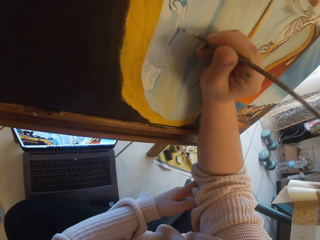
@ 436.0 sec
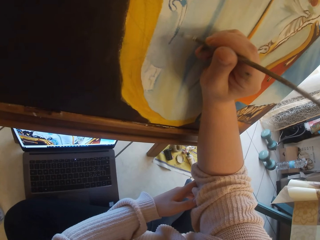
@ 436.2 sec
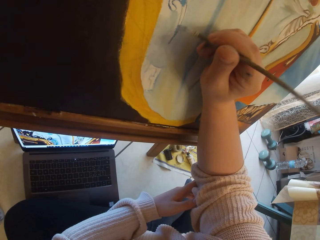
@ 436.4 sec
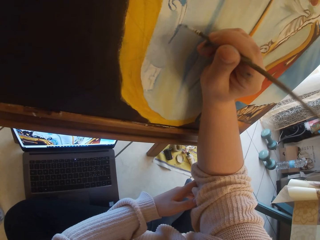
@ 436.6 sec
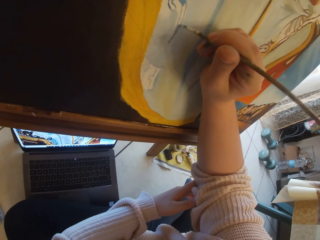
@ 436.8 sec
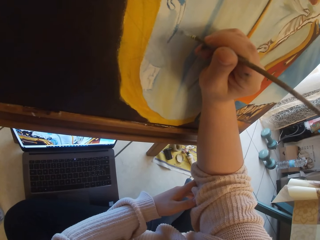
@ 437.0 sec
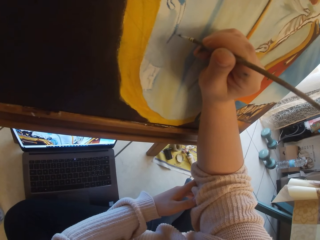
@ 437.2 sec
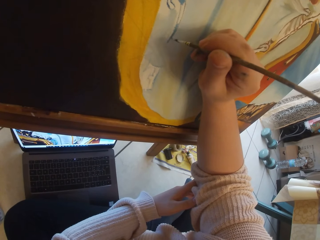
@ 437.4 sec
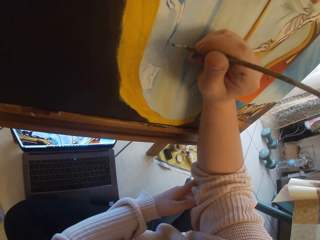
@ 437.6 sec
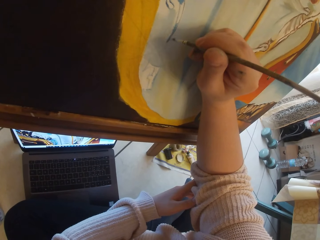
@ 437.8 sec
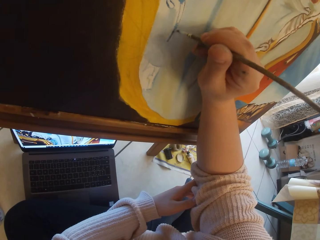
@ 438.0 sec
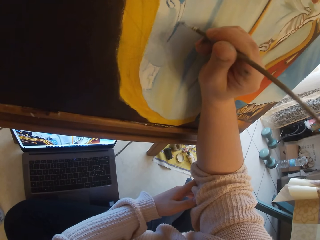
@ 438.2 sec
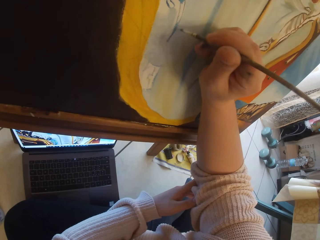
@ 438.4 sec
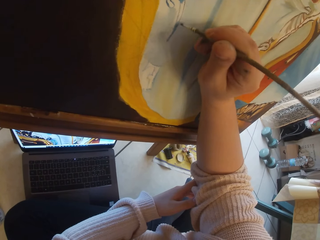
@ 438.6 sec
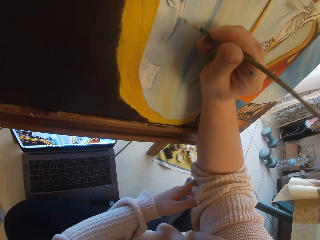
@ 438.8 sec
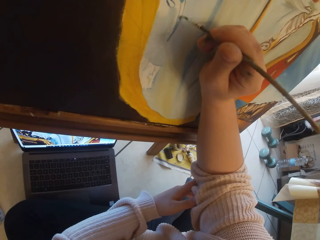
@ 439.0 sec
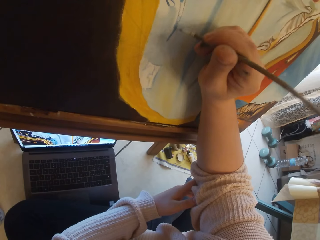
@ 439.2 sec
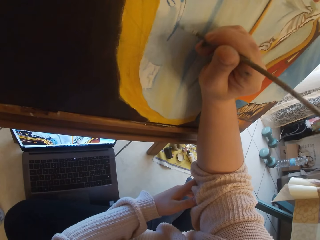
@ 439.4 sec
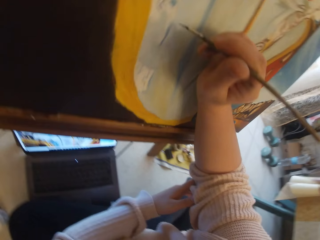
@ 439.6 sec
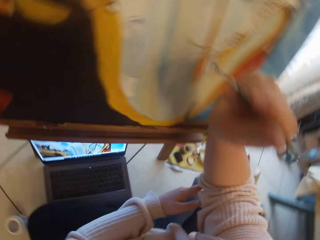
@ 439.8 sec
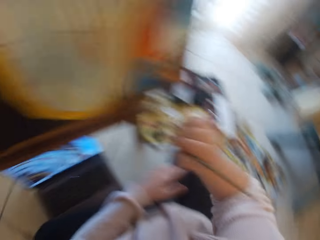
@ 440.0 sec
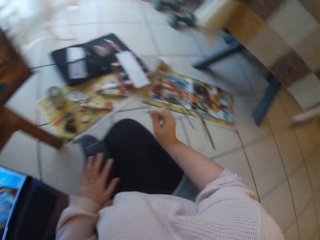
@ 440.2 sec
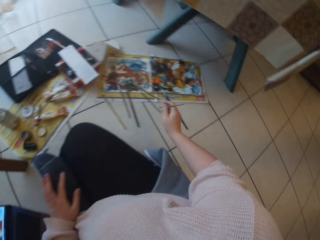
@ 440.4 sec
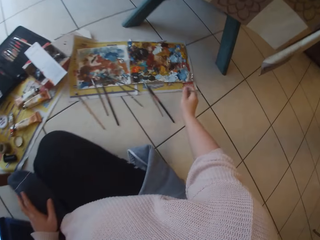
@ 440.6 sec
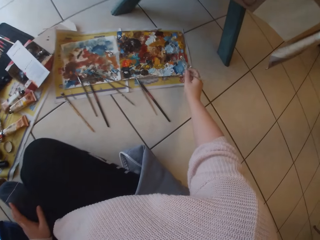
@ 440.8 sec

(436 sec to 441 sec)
The camera wearer removes the paint brush from the painting.

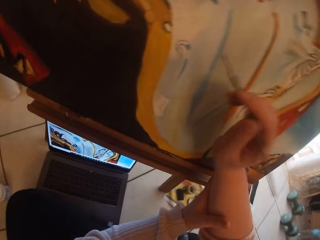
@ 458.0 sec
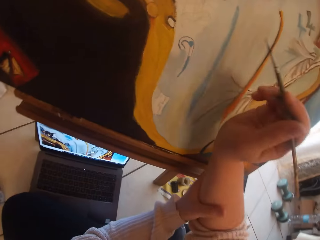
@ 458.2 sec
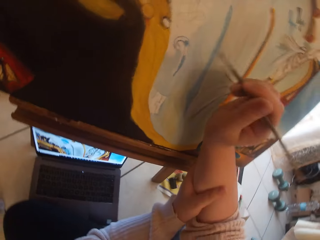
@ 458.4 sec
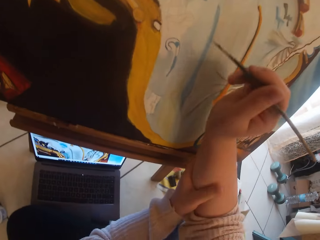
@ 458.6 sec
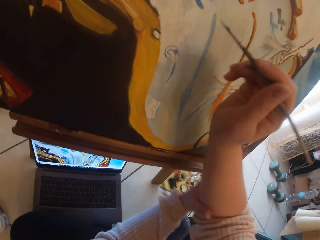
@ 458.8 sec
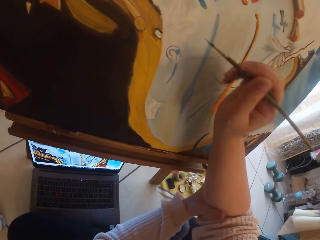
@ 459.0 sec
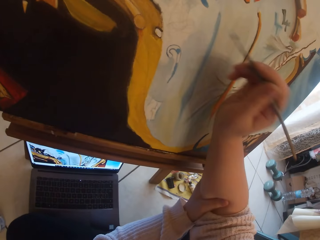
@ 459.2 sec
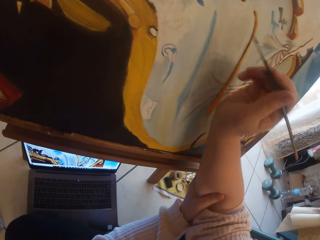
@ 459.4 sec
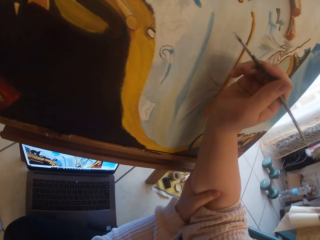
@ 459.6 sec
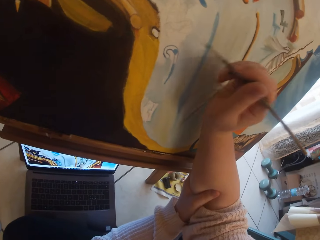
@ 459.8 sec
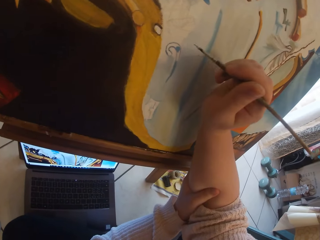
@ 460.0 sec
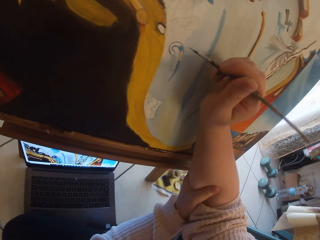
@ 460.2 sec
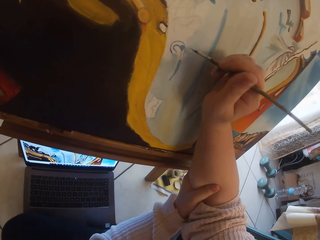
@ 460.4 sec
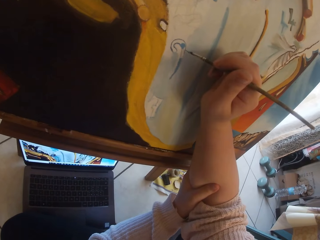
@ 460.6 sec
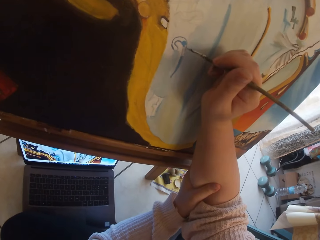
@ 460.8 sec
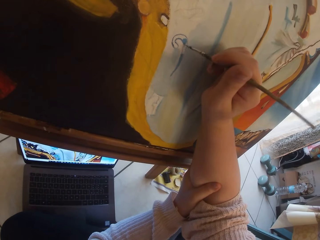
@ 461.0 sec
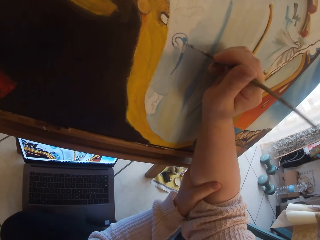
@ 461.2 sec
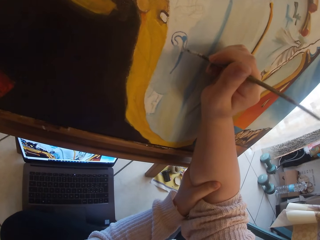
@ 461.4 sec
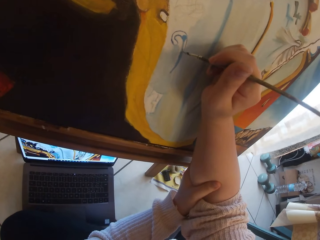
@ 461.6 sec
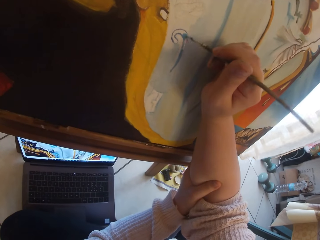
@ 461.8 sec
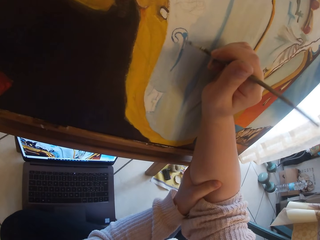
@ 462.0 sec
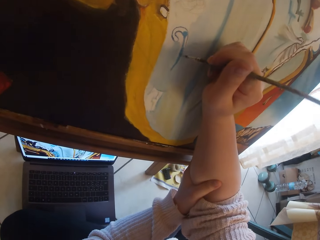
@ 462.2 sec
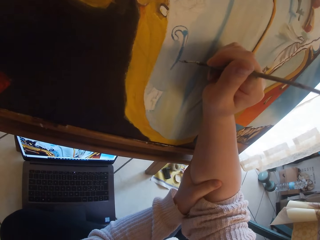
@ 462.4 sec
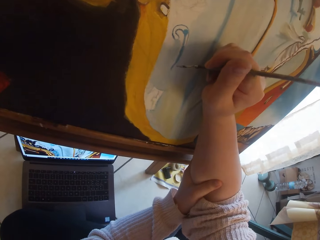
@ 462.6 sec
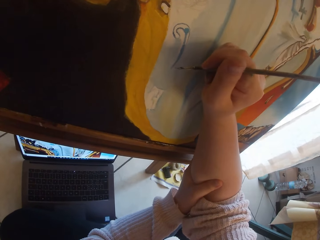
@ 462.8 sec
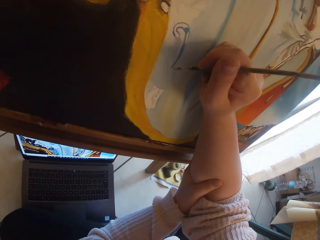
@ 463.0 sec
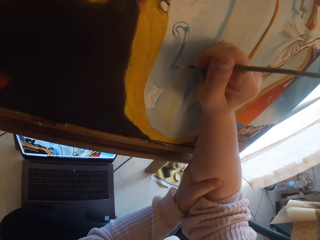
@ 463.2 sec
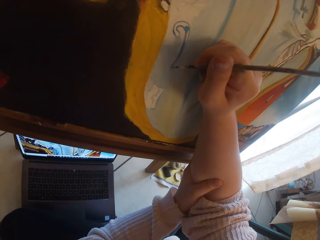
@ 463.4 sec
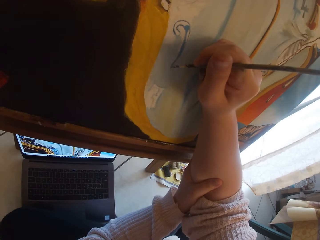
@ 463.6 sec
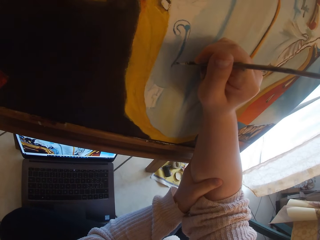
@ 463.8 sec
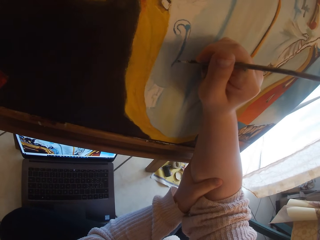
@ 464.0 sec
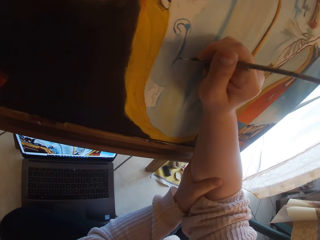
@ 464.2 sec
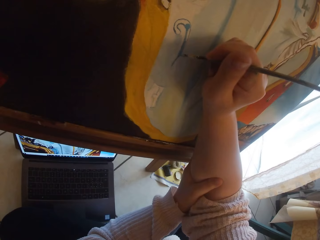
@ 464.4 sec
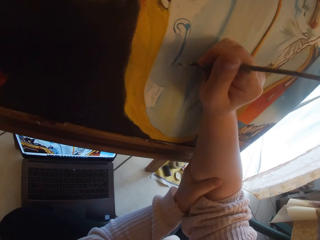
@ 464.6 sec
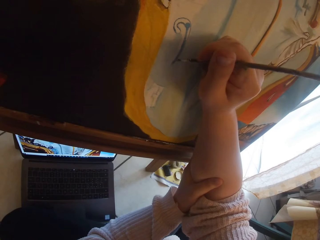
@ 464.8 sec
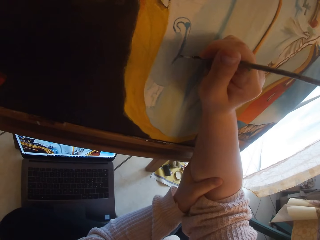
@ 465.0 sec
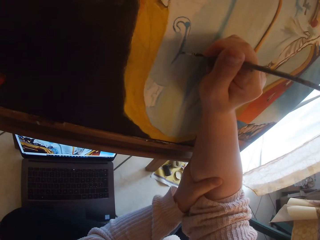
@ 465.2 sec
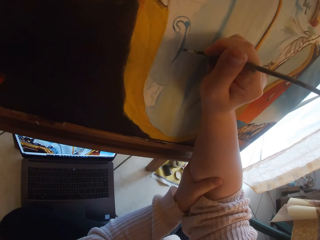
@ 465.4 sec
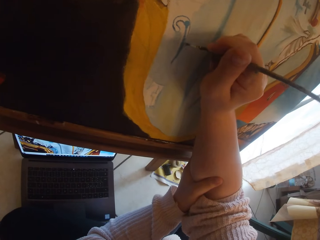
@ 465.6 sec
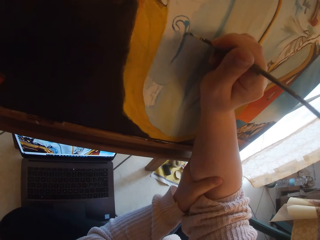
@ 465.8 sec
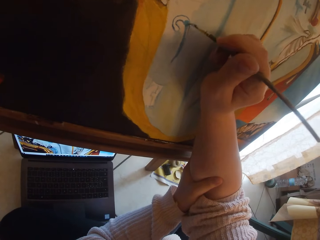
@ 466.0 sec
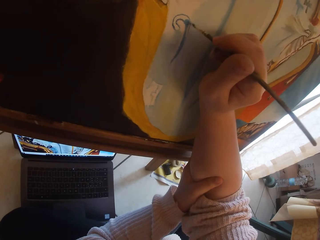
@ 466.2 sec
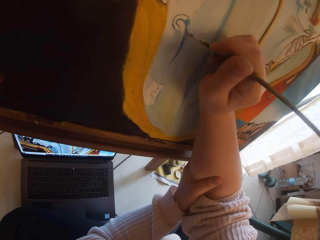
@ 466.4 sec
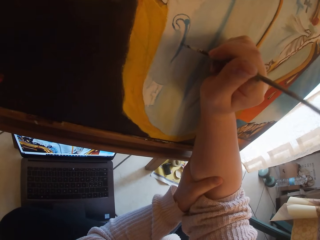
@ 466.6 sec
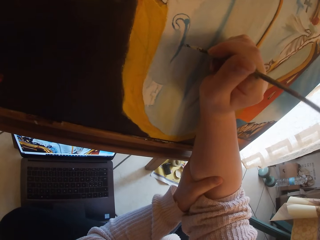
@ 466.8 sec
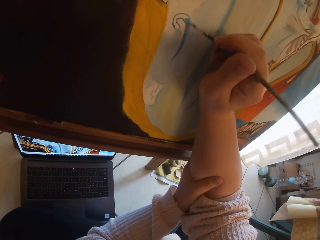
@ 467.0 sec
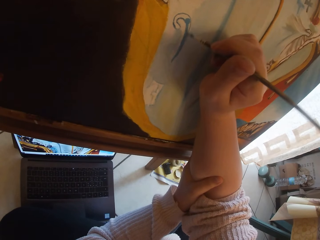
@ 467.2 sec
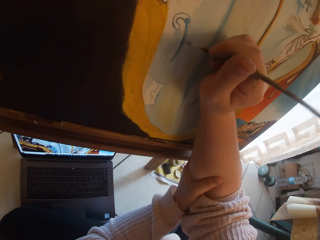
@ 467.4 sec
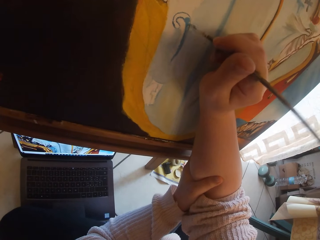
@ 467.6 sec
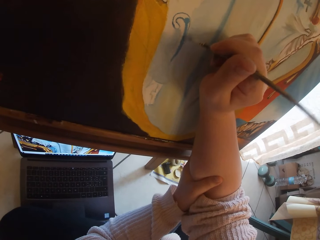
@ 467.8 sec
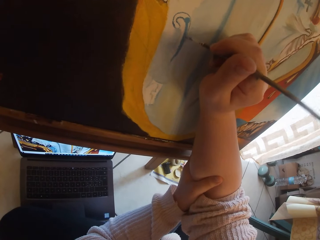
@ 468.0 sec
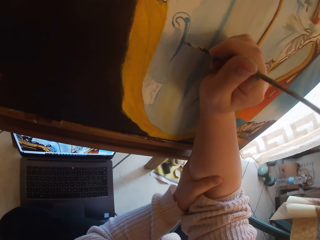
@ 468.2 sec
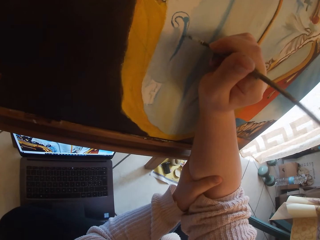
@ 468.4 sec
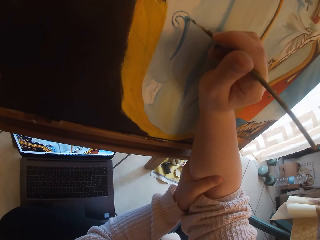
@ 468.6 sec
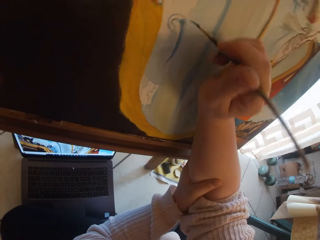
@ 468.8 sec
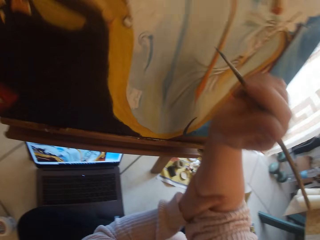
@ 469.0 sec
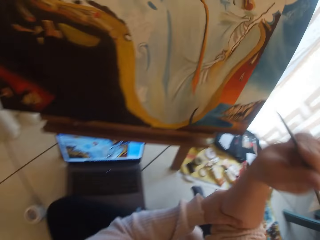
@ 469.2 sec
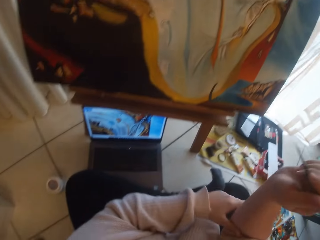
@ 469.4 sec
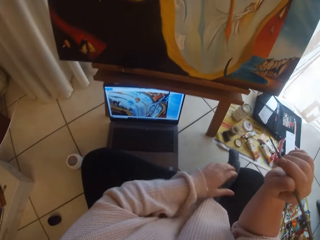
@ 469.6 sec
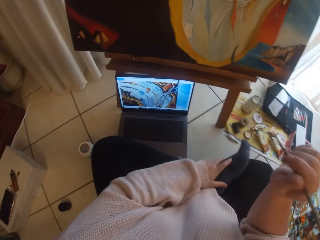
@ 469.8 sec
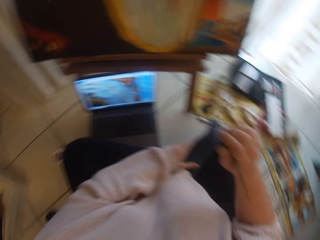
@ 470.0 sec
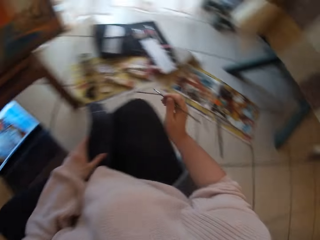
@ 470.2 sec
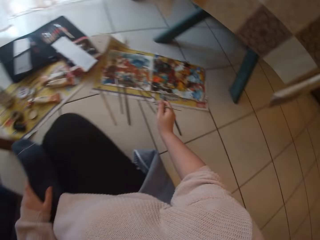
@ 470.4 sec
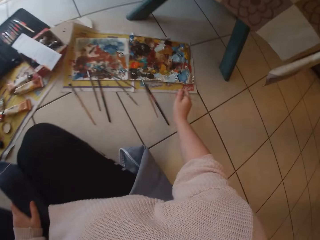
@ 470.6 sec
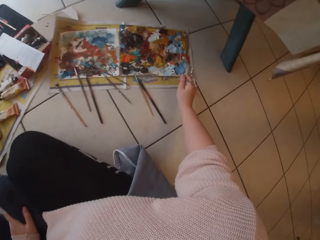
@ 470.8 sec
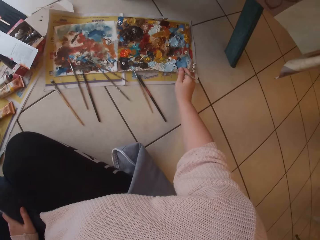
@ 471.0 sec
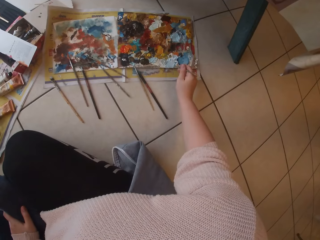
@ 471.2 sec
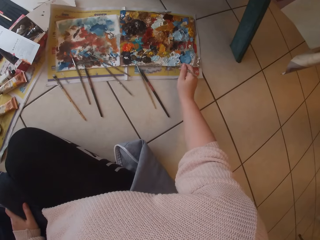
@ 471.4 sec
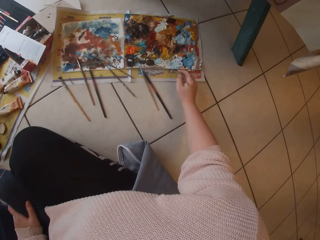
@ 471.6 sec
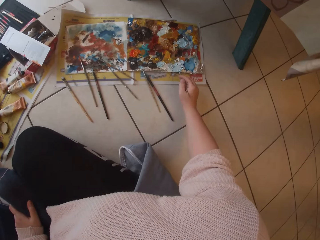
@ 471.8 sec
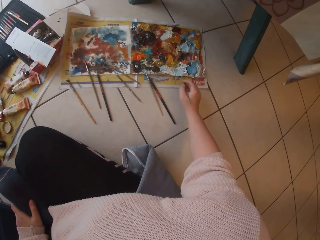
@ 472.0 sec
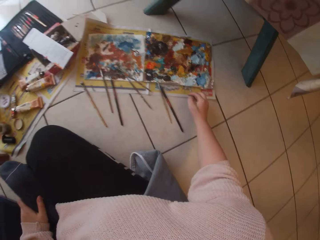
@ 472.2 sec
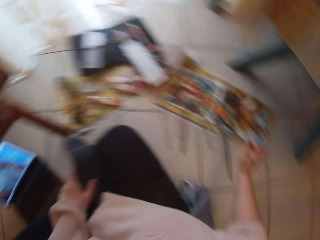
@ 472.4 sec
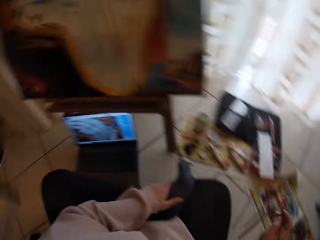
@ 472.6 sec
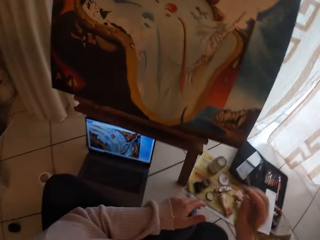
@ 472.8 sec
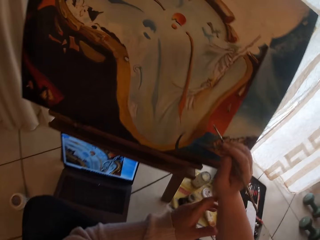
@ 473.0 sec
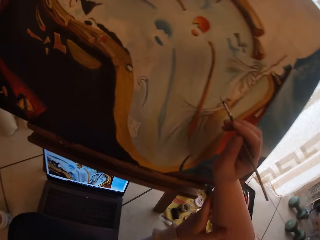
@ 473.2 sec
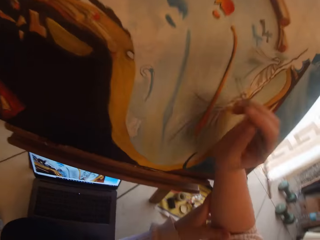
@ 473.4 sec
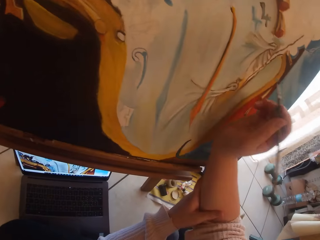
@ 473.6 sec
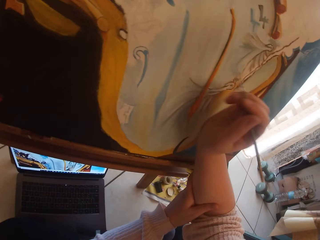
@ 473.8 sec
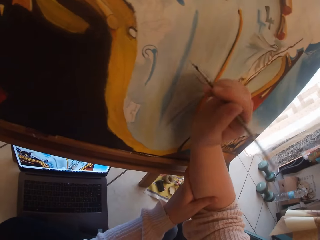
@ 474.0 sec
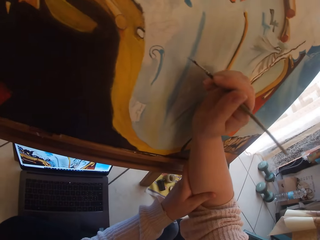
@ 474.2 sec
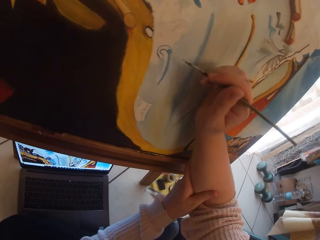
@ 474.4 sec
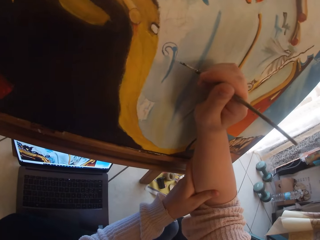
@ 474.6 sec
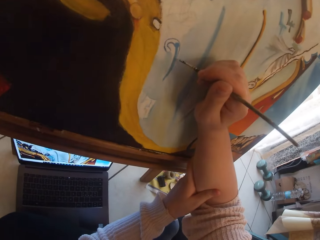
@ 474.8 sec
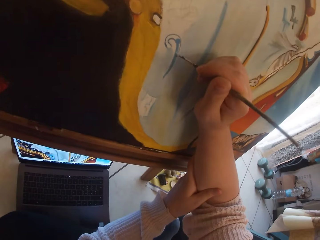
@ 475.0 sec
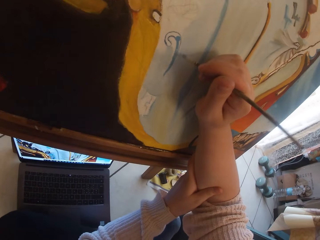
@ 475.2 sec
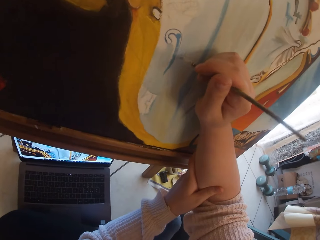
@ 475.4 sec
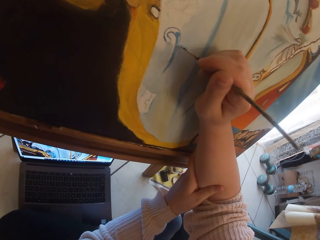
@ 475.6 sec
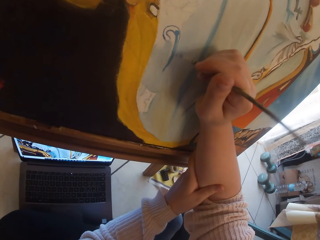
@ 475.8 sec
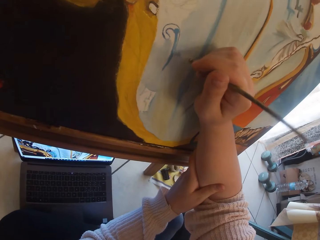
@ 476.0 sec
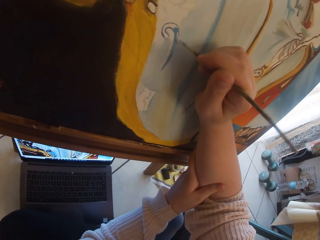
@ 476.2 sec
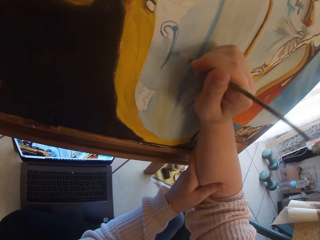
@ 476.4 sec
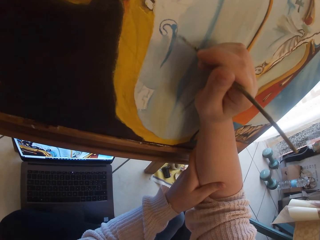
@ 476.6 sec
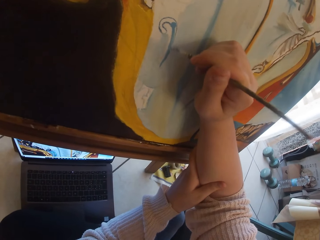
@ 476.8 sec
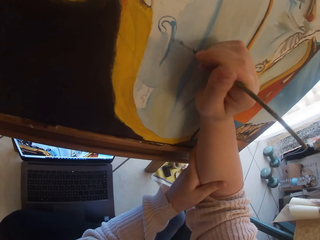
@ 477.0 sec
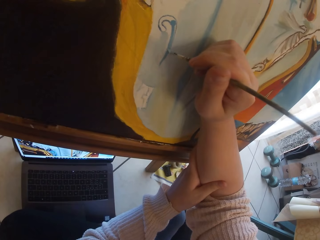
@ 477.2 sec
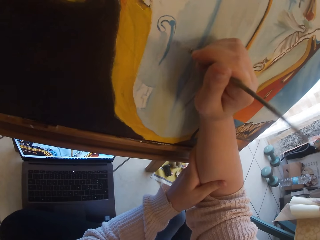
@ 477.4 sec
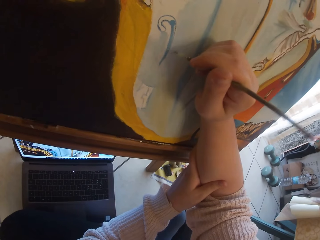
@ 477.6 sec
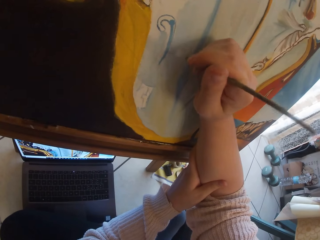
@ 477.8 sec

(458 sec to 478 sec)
The camera wearer holds her right hand with her left hand. She paints the image from the laptop on the ground on canvas with the paintbrush in her right hand. She removes the paintbrush from the painting. She places her left hand on her leg. She scoops paint from a palette on the ground with the paintbrush in her right hand. She holds her right hand with her left hand. She paints the image from the laptop on the ground on the canvas with the paintbrush in her right hand.
